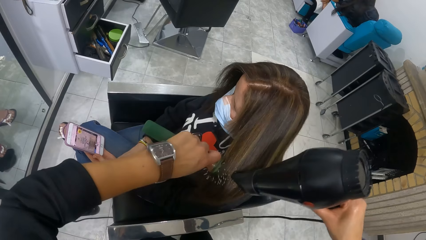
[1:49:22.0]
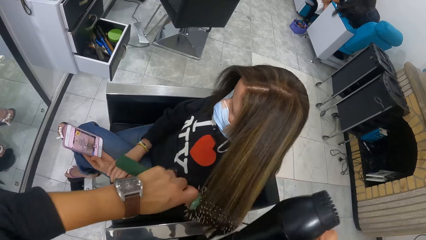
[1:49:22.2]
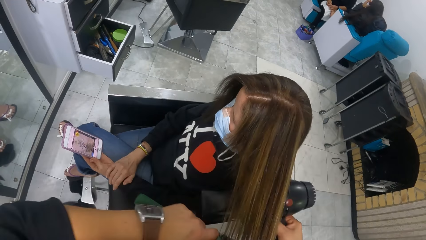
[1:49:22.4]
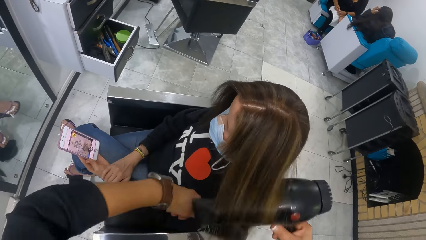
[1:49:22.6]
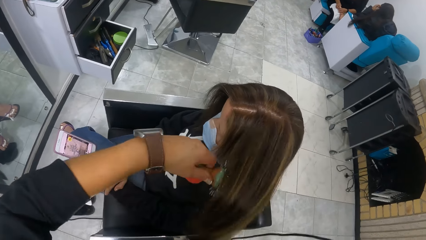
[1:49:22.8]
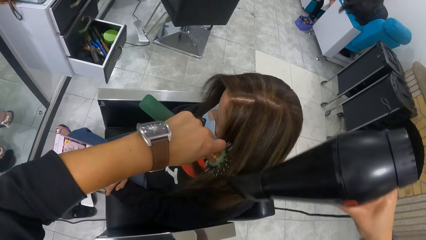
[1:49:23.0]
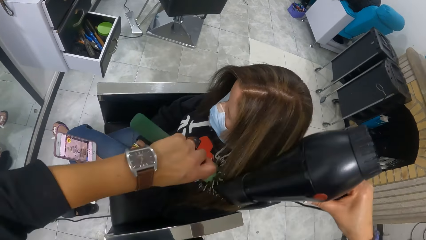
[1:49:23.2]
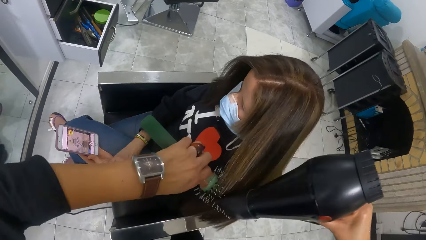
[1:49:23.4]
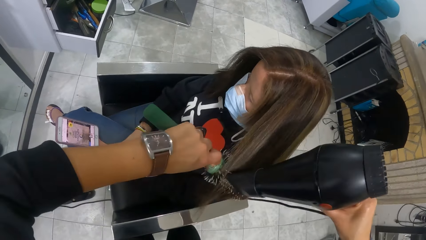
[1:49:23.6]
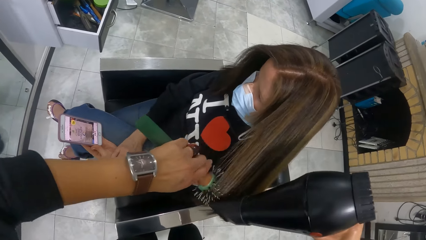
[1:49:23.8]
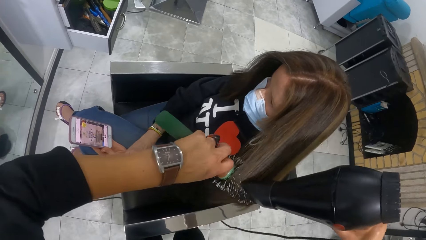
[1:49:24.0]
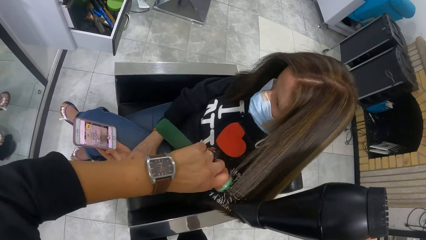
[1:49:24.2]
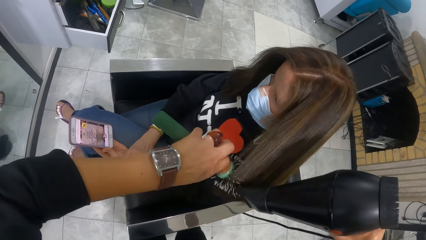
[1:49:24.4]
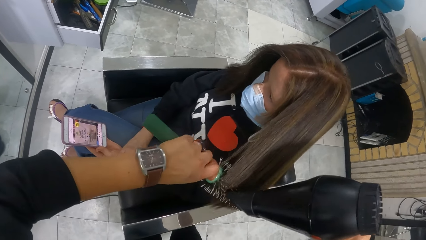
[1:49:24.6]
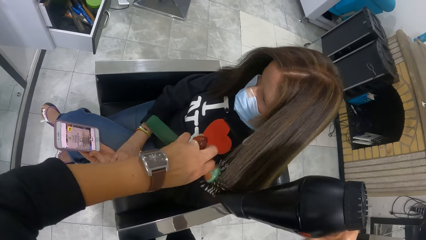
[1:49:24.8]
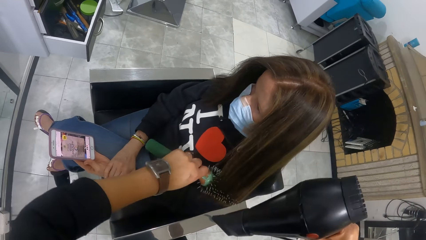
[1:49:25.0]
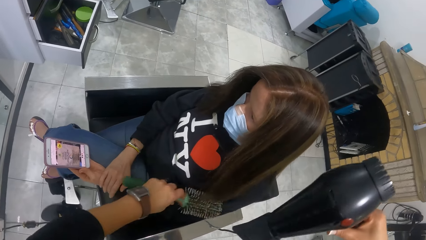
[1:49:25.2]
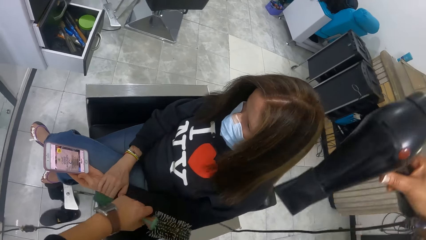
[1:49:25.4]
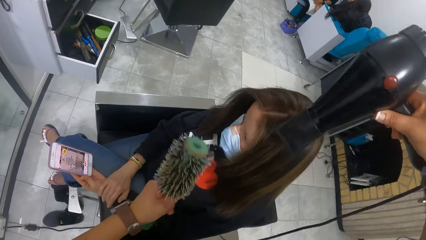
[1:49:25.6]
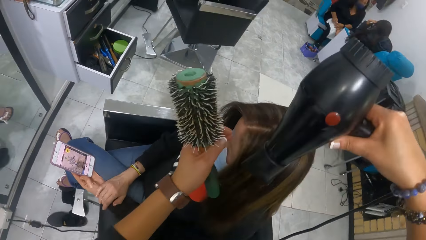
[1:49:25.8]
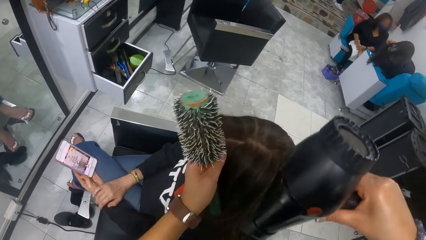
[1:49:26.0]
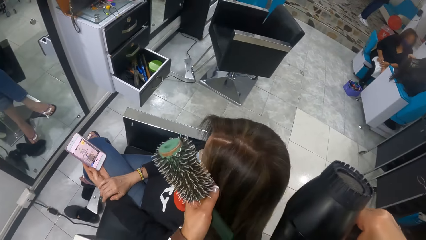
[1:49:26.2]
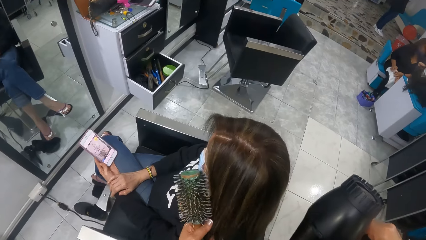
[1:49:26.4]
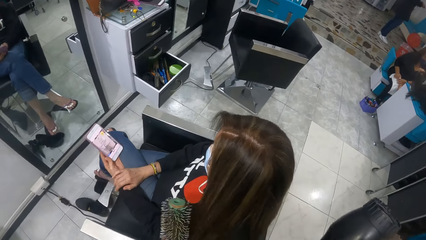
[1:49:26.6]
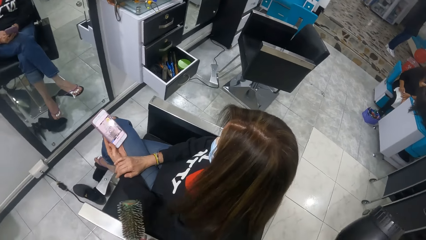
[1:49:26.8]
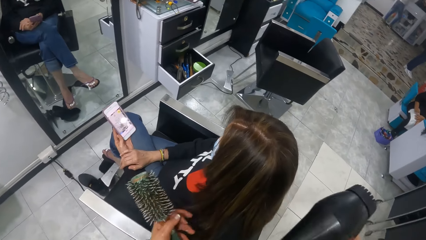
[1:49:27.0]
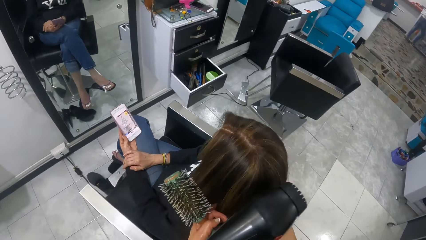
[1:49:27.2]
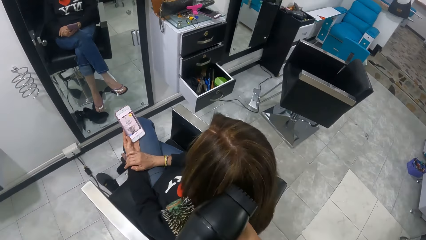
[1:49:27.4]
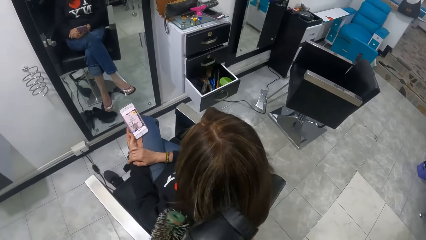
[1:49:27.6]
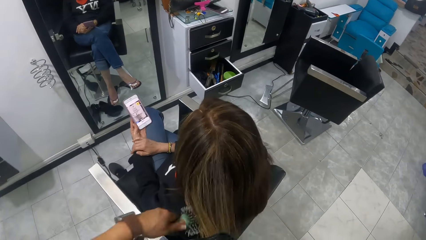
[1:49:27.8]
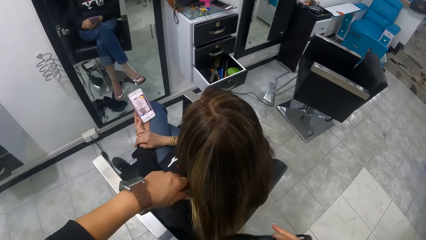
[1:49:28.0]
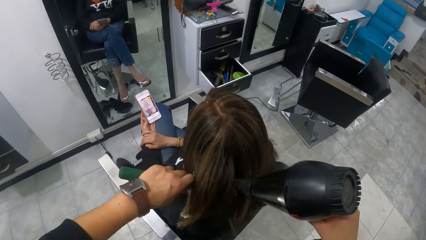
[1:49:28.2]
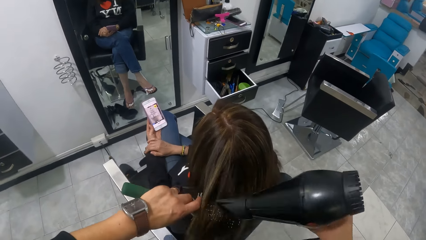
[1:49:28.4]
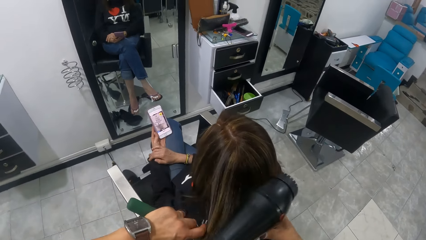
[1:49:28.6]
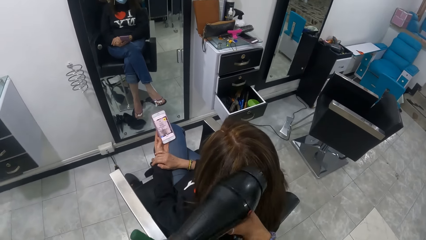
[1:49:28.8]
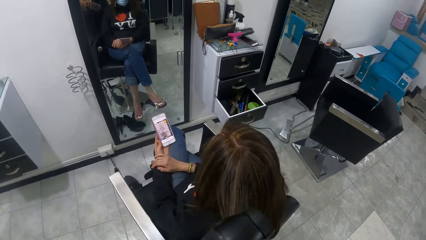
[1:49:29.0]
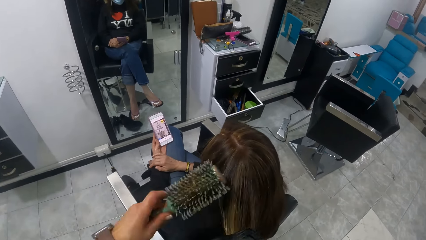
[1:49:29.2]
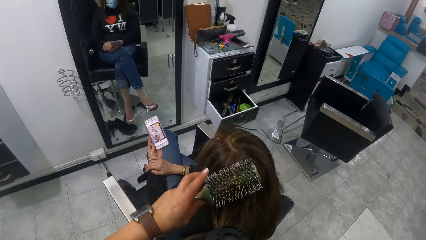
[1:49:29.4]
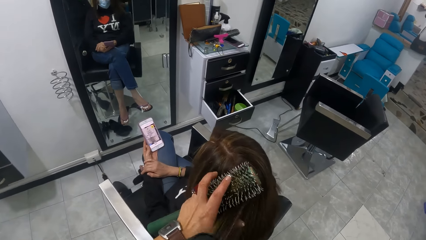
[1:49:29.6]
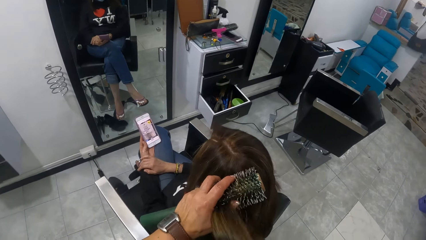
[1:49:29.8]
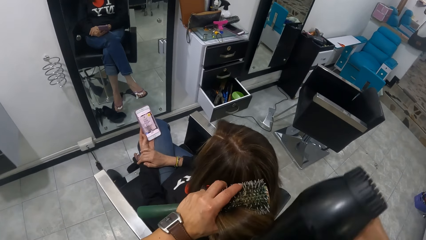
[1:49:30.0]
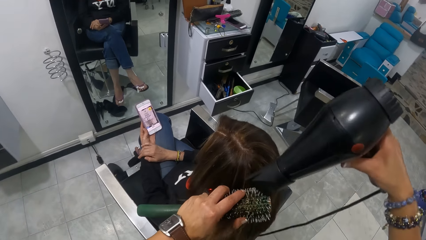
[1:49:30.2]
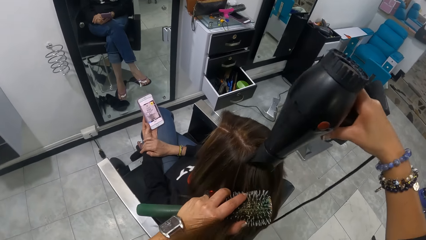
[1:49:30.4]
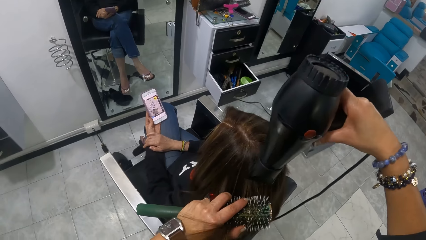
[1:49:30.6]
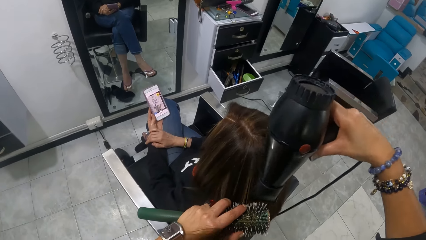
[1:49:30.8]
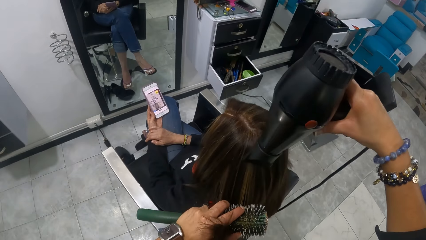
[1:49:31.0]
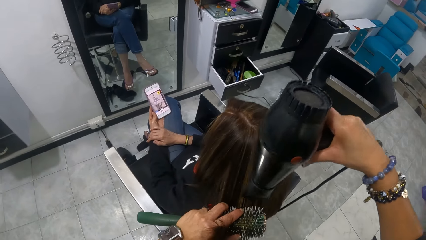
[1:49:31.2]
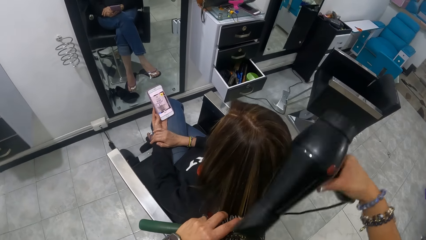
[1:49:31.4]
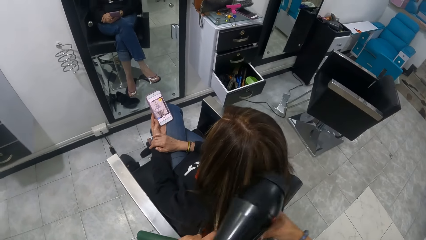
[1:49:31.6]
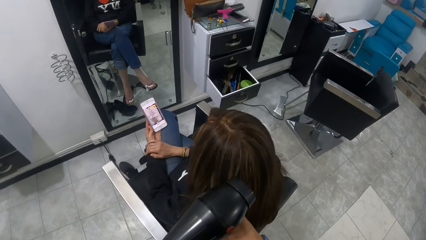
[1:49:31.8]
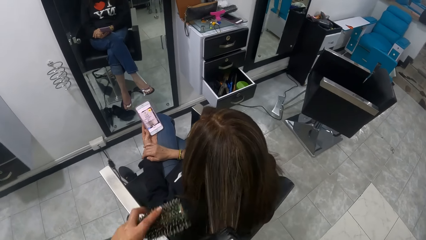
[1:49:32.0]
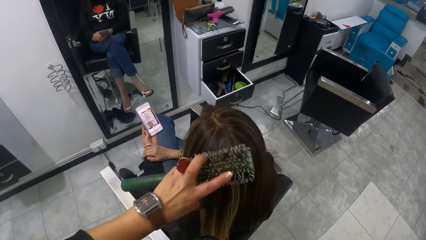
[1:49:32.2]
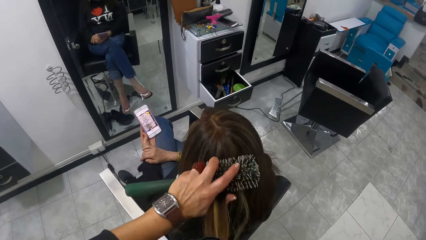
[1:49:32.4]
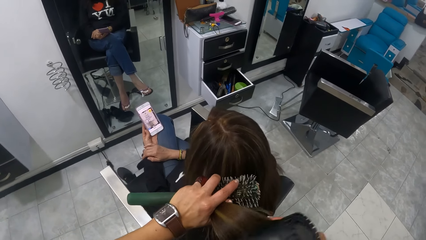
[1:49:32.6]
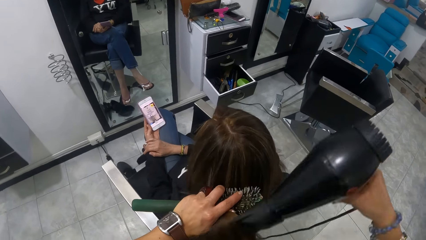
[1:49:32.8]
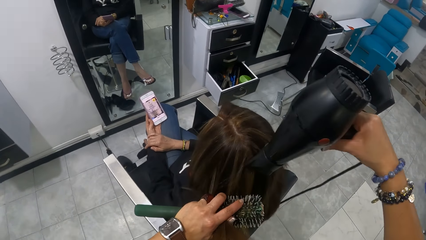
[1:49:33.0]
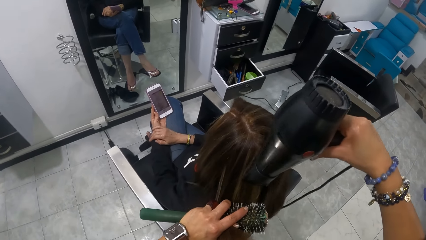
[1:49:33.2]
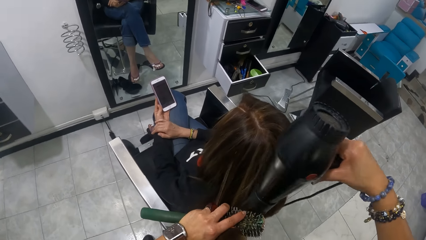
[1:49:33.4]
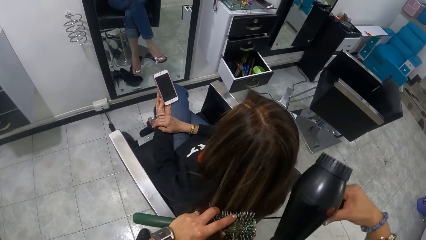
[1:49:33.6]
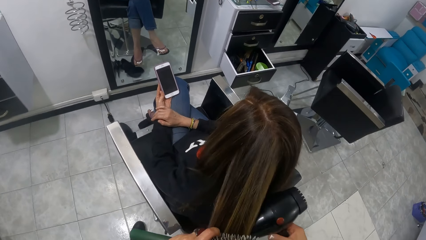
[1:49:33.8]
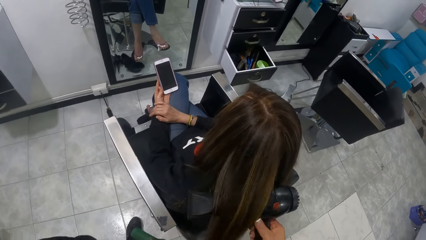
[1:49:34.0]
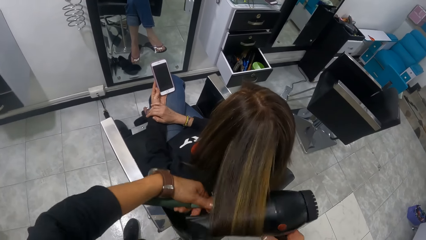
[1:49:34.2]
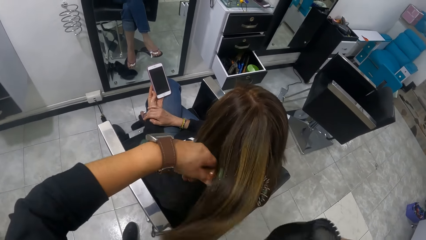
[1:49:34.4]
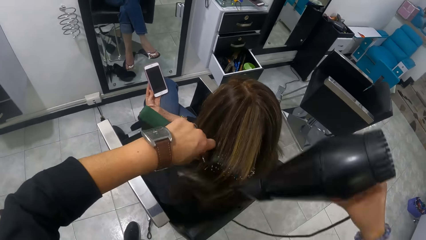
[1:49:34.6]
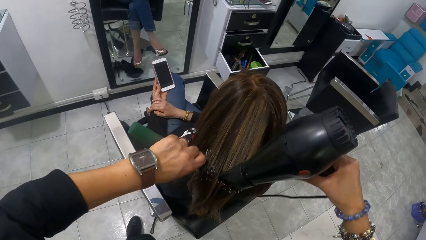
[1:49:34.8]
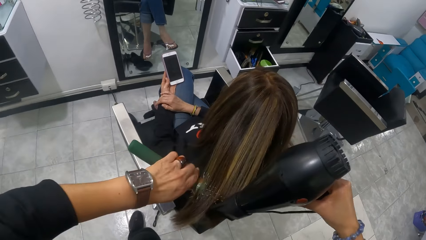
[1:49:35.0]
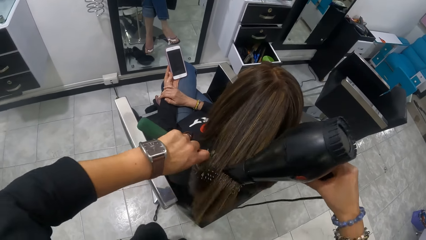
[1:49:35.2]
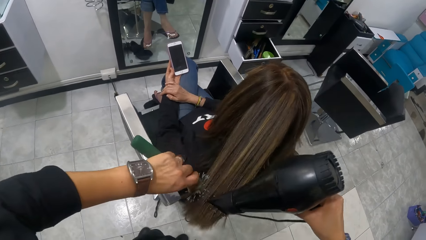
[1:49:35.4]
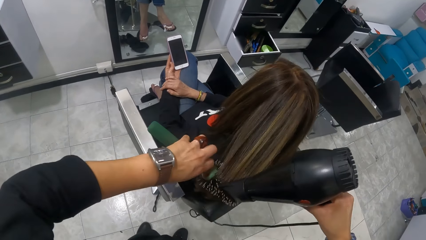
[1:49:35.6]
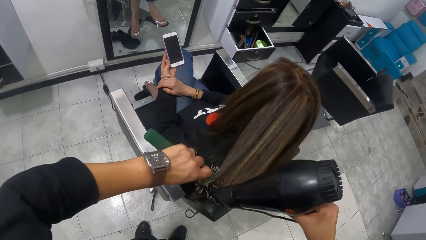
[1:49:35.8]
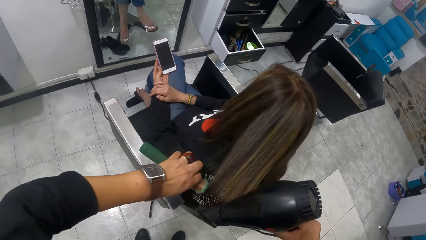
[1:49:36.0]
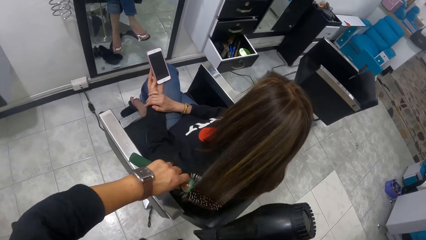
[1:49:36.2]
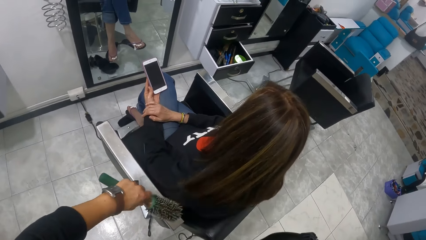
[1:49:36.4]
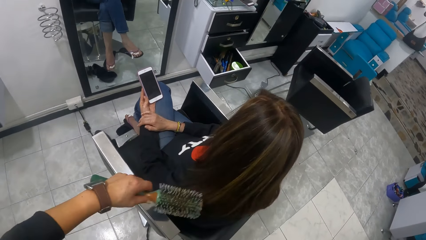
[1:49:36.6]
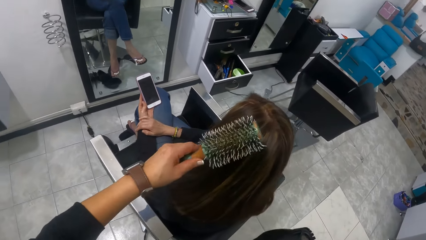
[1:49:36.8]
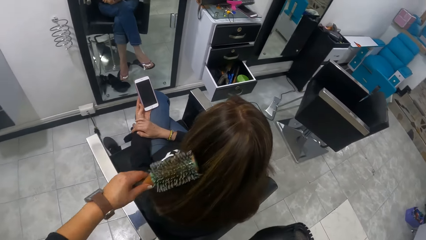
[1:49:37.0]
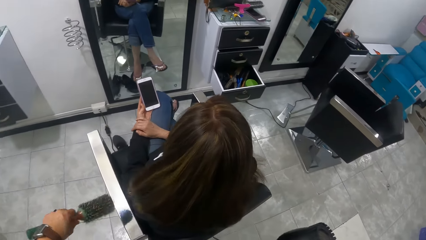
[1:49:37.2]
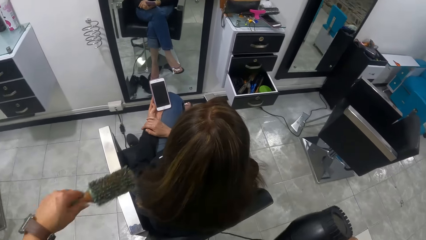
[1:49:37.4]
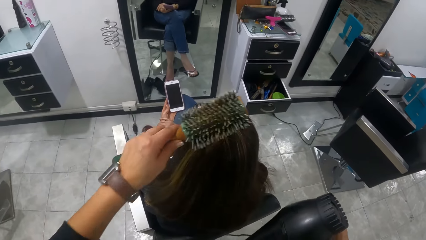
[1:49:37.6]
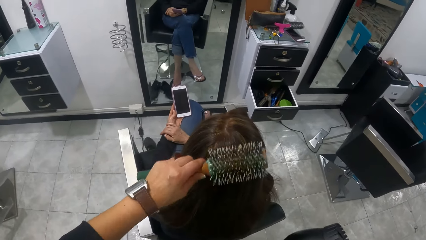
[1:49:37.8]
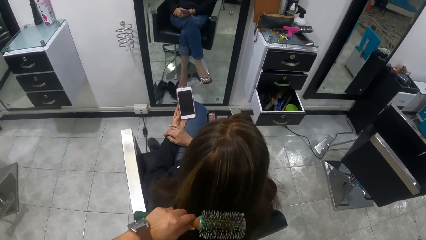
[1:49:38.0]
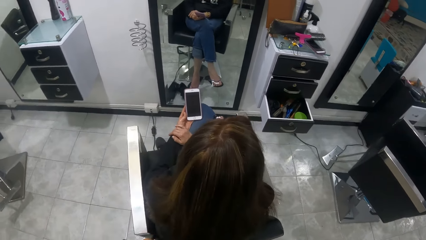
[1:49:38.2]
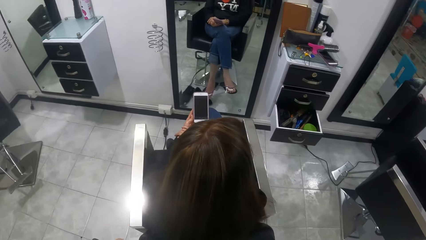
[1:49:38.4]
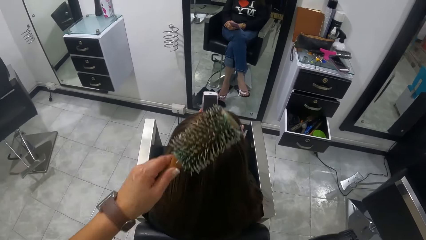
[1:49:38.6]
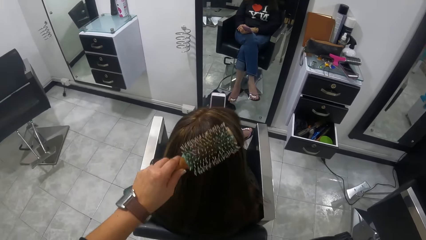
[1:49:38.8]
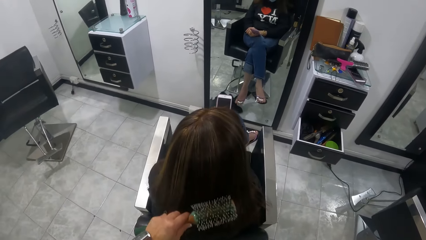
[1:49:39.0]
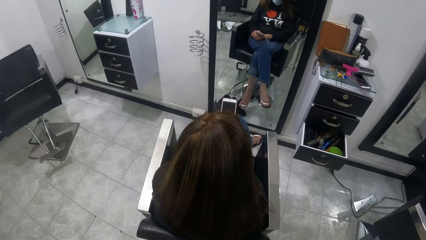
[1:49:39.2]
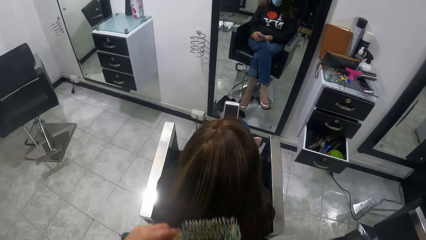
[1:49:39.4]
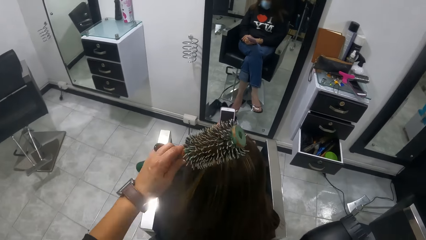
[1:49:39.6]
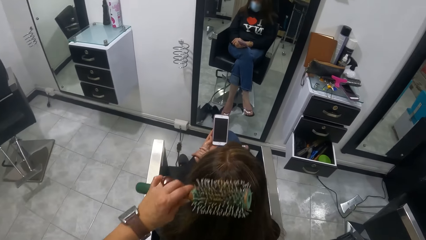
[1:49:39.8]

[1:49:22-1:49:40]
The camera wearer touches the woman's hair with her left hand. She brushes the woman's hair with the hair brush in her left hand. She dries the woman's hair with the hair dryer in her right hand. She feels the woman's hair with her right hand. She dries the woman's hair with the hair dryer in her right hand. She feels the woman's hair with her right hand. She dries the woman's hair with the hair dryer in her right hand.
